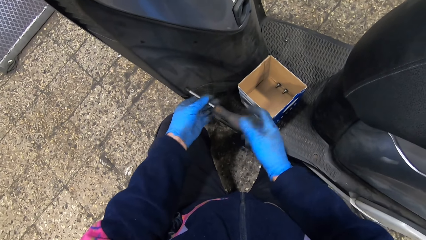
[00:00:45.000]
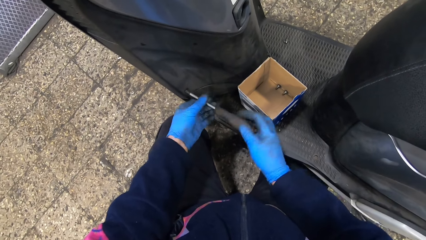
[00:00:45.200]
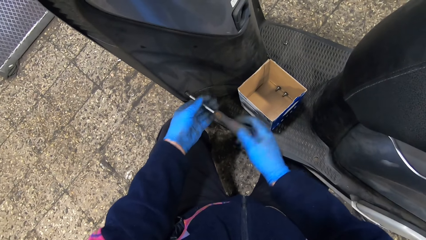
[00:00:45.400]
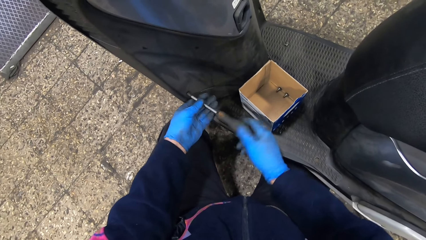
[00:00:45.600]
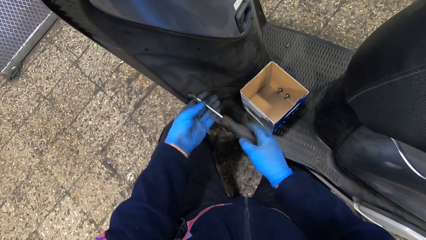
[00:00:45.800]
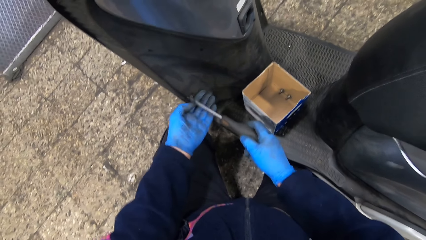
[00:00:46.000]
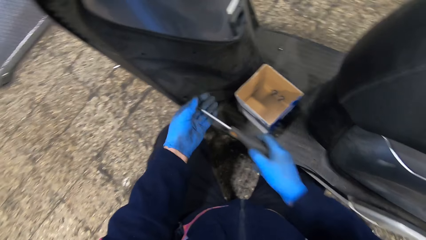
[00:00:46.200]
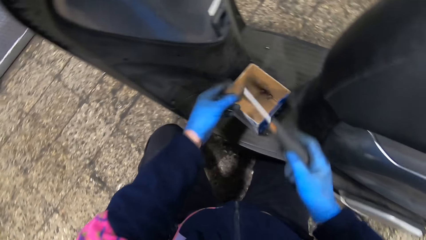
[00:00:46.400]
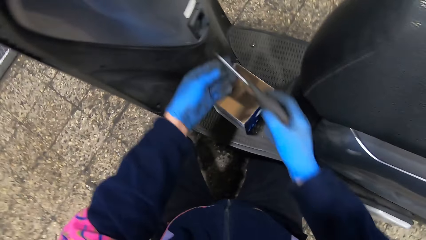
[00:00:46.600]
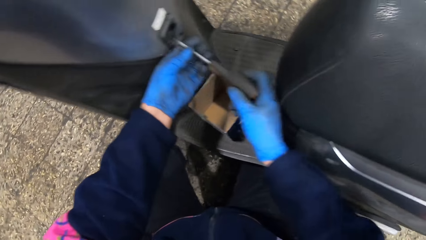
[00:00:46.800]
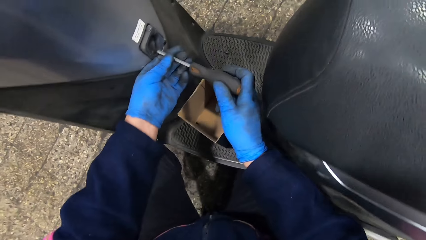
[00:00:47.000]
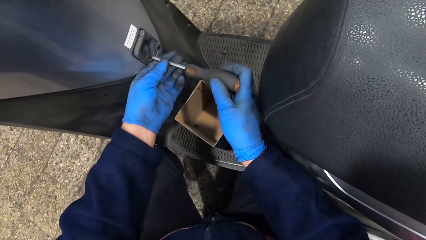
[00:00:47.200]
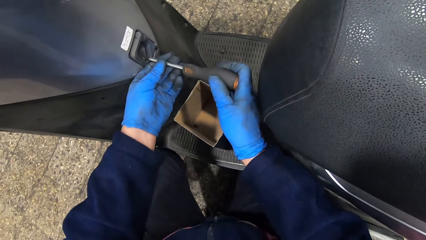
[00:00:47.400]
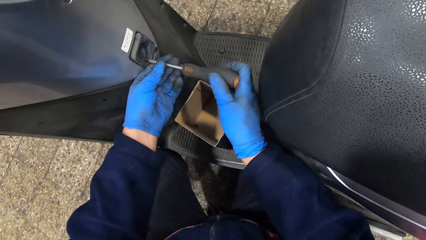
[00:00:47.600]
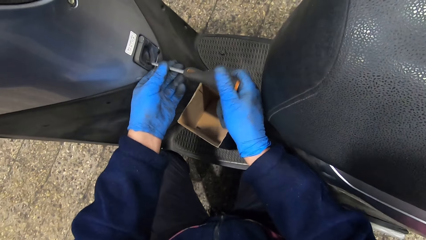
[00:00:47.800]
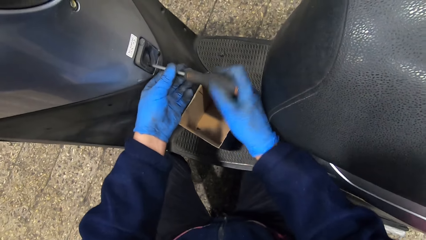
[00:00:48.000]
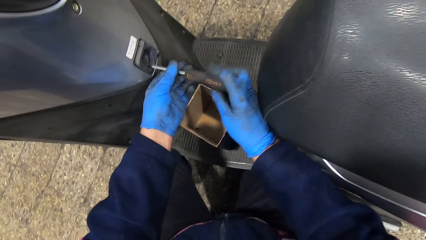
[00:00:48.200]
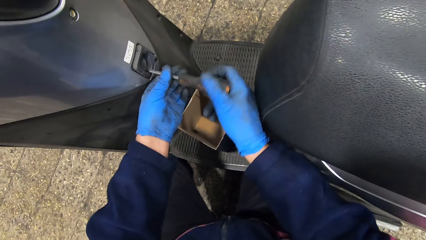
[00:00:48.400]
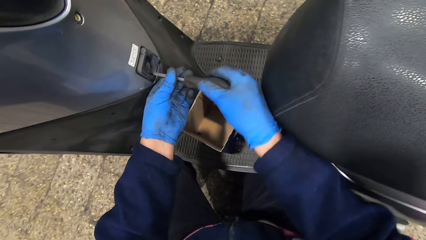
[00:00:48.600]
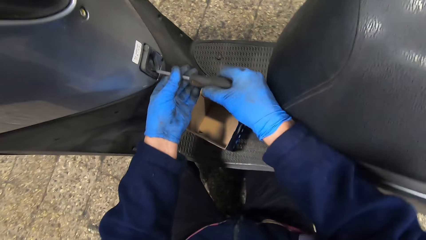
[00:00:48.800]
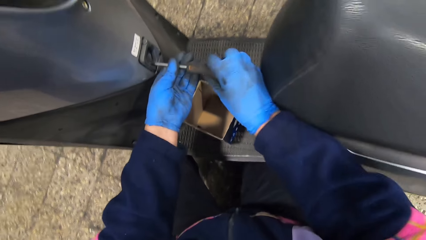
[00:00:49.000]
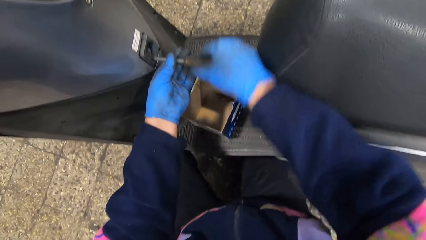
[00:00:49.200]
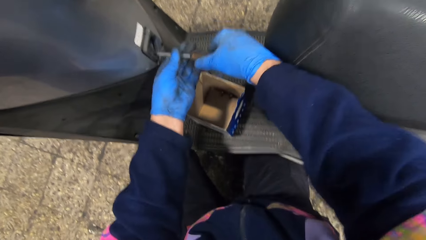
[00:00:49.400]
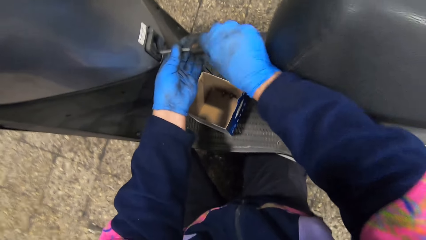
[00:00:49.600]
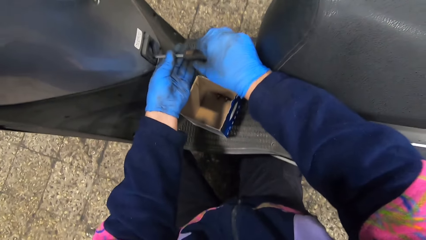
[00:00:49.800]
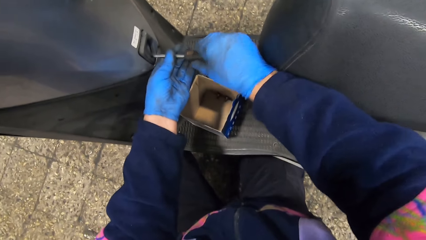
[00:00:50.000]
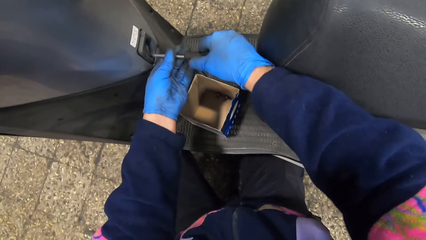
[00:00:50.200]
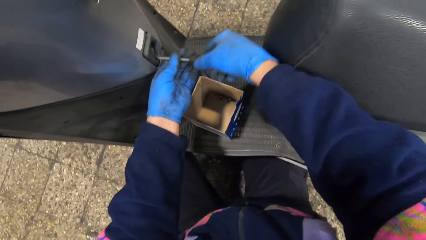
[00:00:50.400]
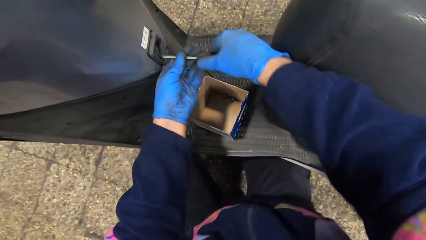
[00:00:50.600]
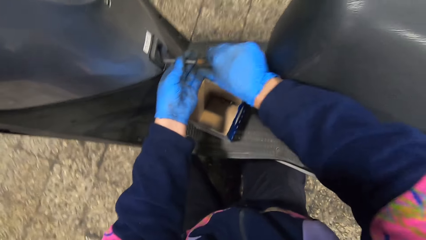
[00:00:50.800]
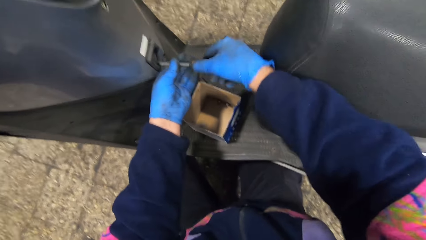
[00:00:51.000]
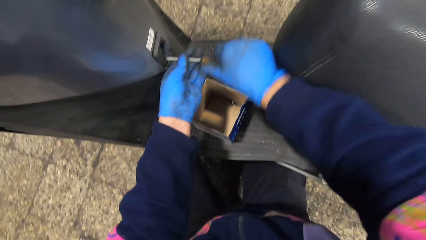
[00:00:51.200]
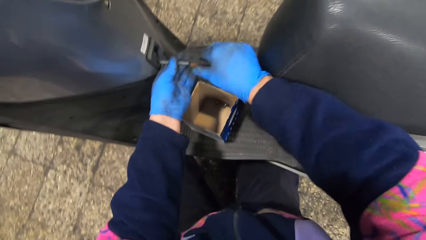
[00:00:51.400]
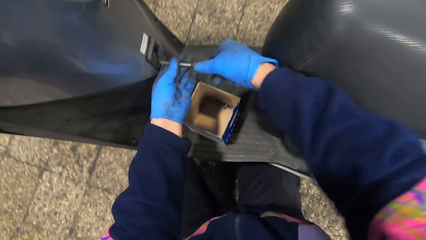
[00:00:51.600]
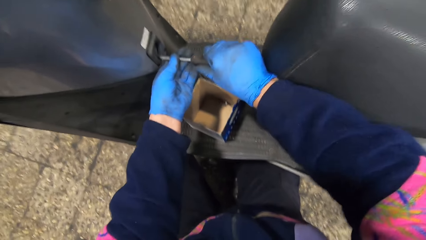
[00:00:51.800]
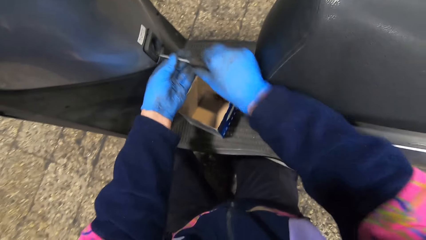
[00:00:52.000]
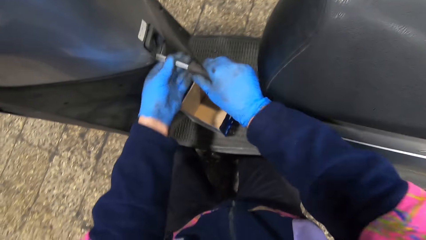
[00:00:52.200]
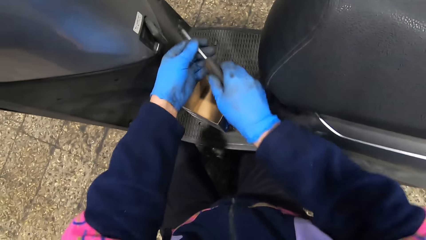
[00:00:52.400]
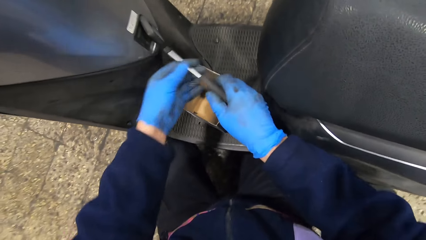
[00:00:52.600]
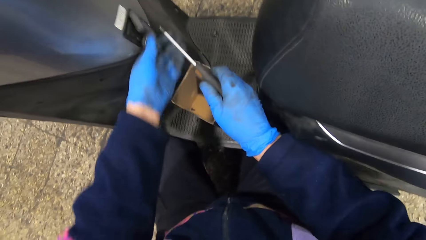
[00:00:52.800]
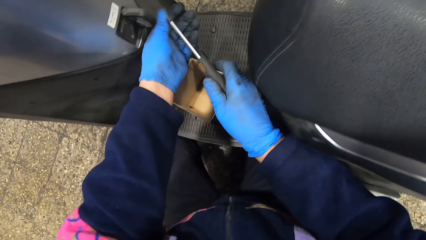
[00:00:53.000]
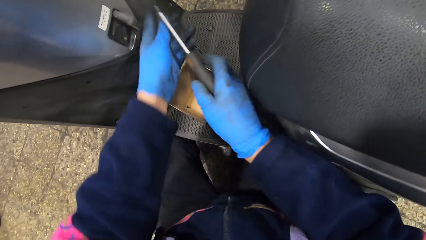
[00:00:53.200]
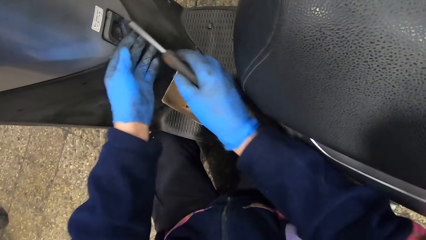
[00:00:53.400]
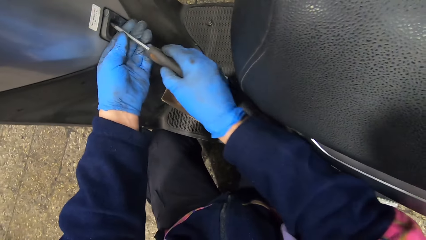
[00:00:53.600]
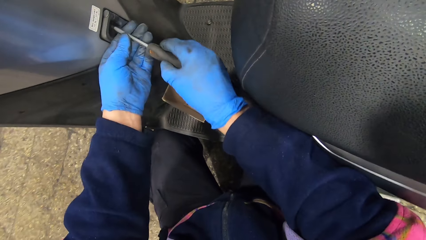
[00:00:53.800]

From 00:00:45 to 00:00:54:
The camera wearer picks the screw from the screwdriver. He holds the screw in his left hand. He drops the screw in his left hand inside the small box. He unfastens a screw with a screwdriver with both hands. He moves the Vespa scooter knob.

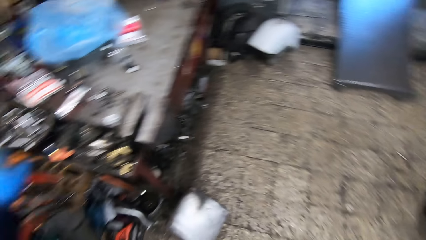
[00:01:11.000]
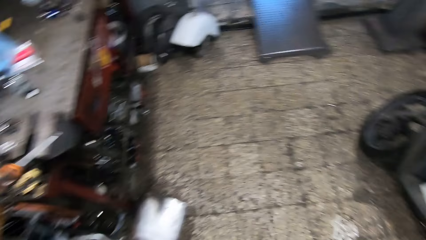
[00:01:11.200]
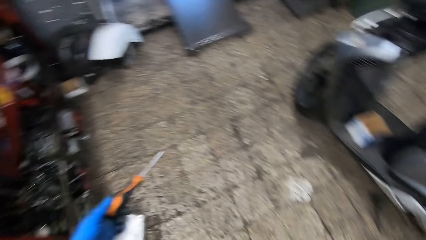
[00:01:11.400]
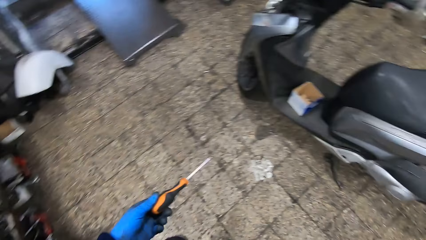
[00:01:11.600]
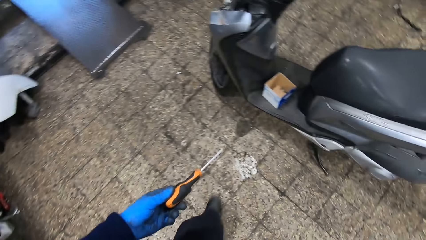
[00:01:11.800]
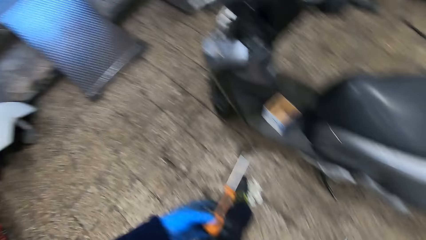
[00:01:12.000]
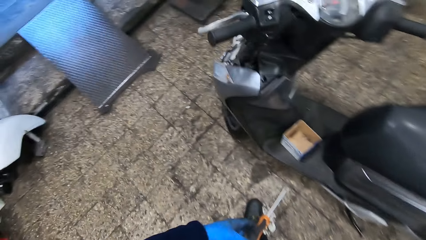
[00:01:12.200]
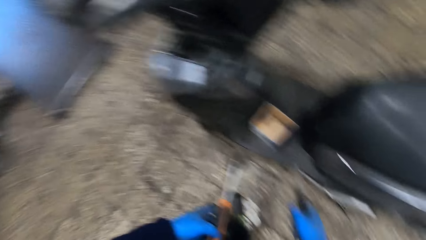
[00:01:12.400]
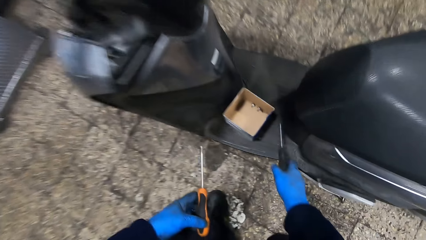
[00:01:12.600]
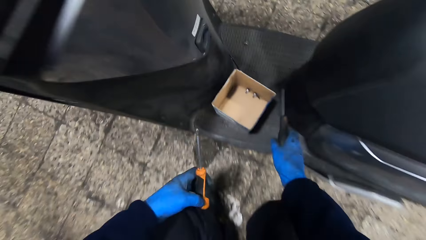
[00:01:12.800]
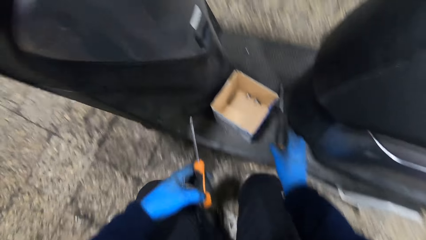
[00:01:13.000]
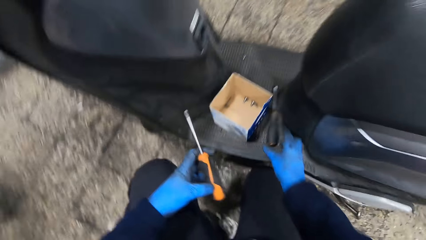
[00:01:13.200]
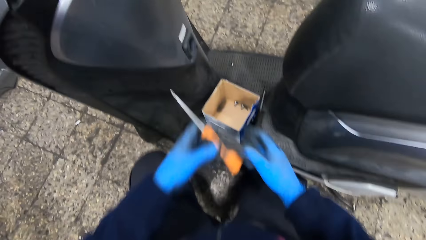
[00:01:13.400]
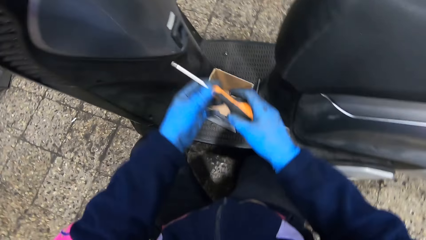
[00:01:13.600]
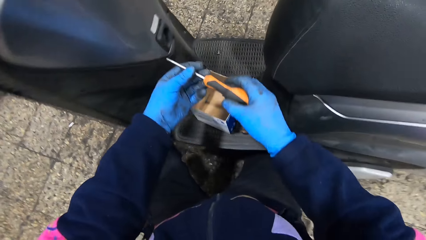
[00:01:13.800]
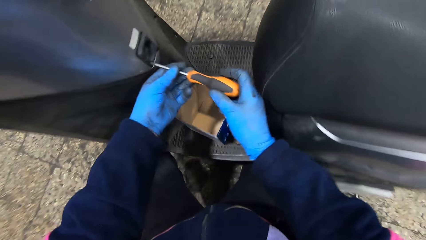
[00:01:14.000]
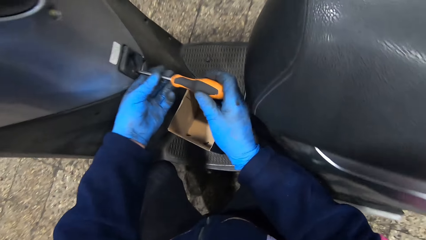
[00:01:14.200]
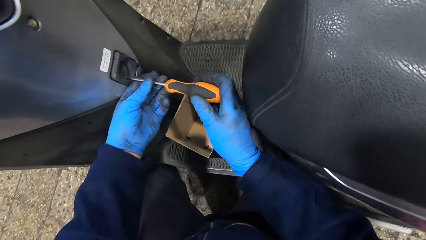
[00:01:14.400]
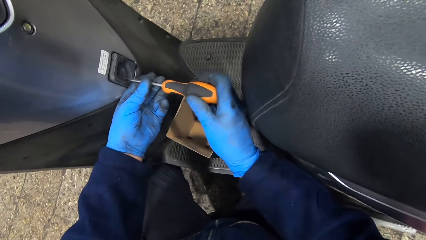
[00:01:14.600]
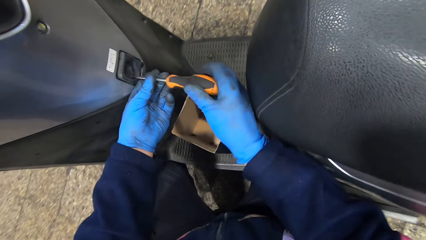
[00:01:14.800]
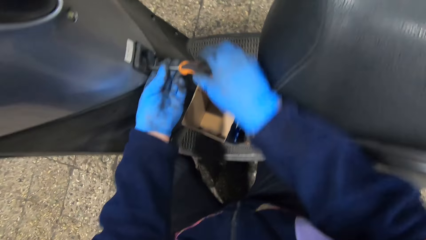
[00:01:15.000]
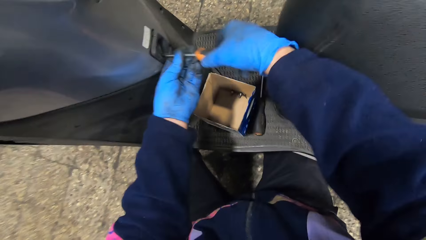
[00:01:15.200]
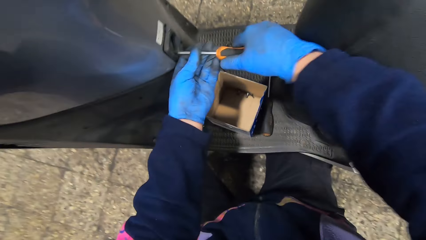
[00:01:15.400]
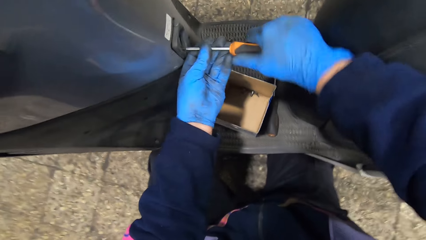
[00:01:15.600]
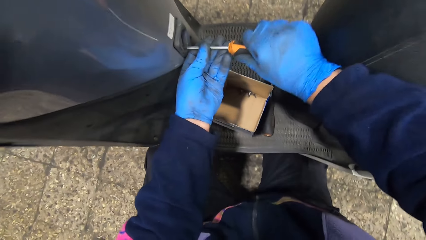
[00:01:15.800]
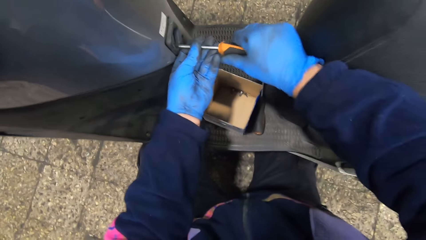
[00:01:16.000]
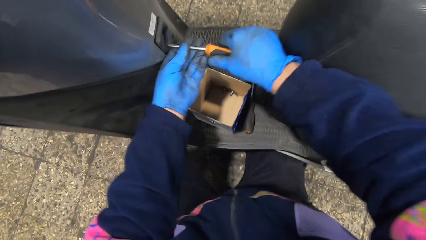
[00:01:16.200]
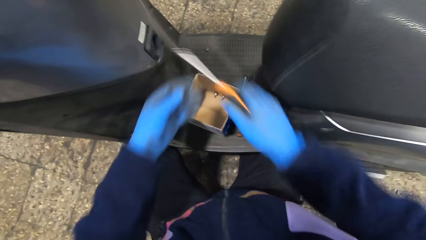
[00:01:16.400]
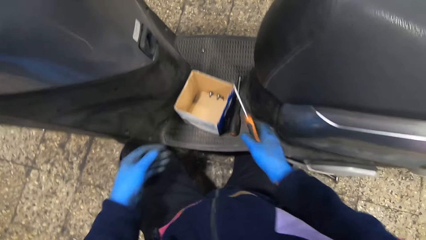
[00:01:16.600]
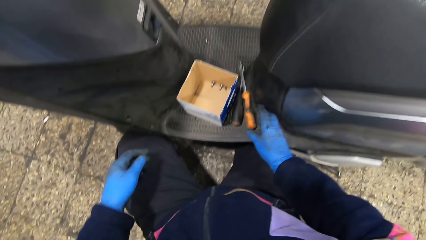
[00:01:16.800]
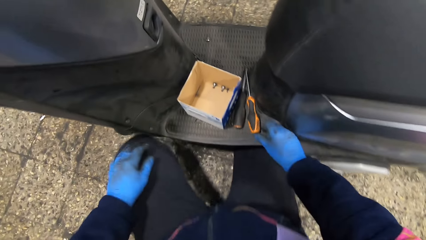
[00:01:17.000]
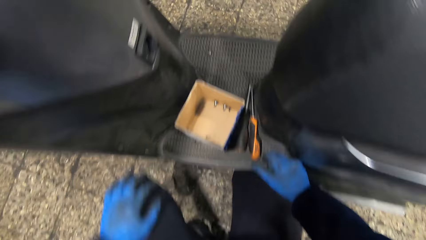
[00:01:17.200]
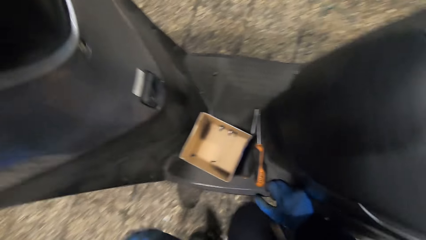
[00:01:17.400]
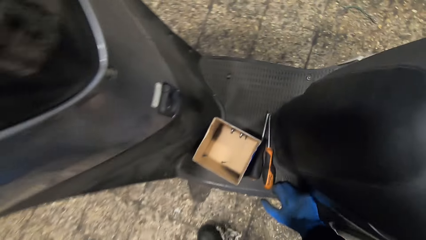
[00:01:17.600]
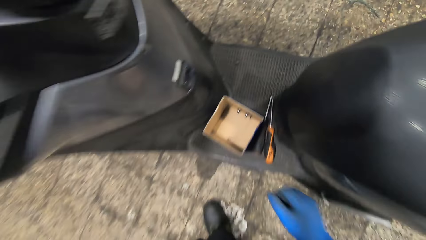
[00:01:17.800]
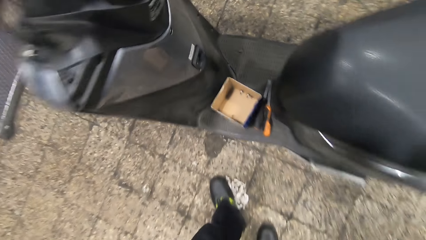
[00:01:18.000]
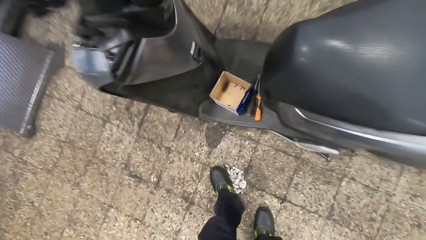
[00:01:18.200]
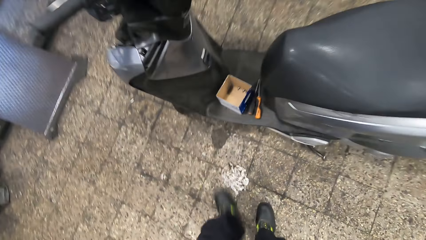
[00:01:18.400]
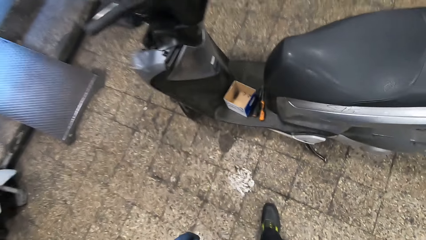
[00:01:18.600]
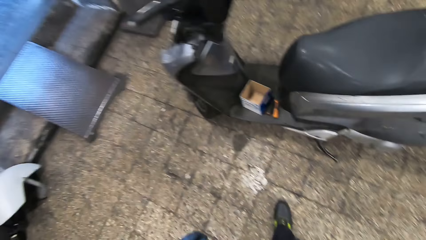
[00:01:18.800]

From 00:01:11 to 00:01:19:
The camera wearer picks up a screwdriver. He walks towards the motorcycle. He holds the screwdriver with his left hand. He squats in the workshop. He drops the first screwdriver on the floor board of the motorcycle. He holds the second screwdriver with his right hand. He unfastens a screw with the screwdriver with both hands. He drops the second screwdriver on the floor board. He stands up from the floor. He back-pedals in the workshop.
